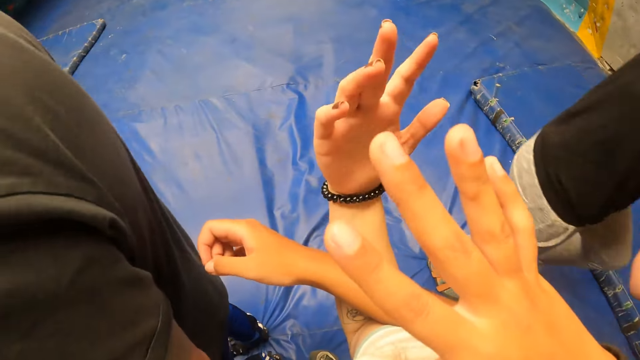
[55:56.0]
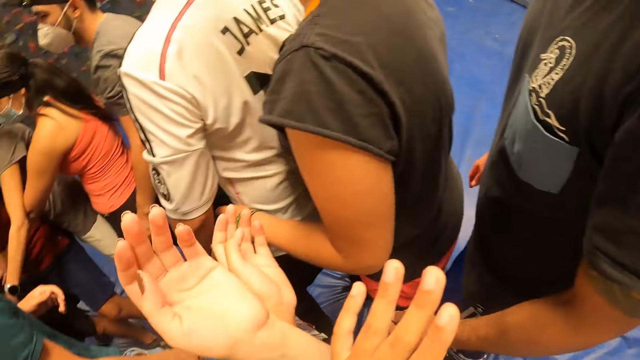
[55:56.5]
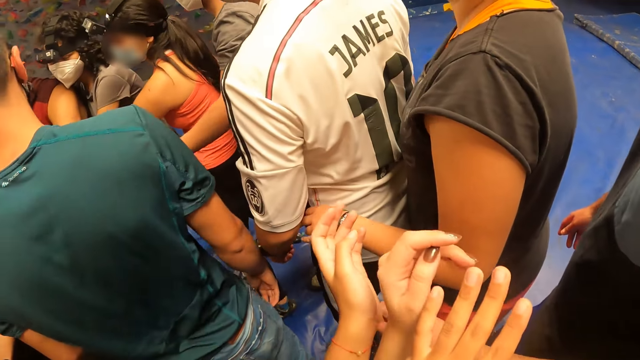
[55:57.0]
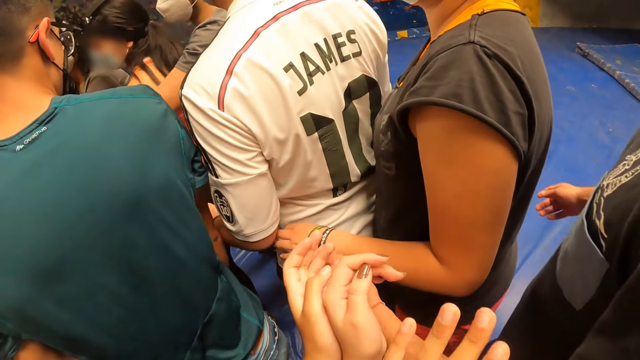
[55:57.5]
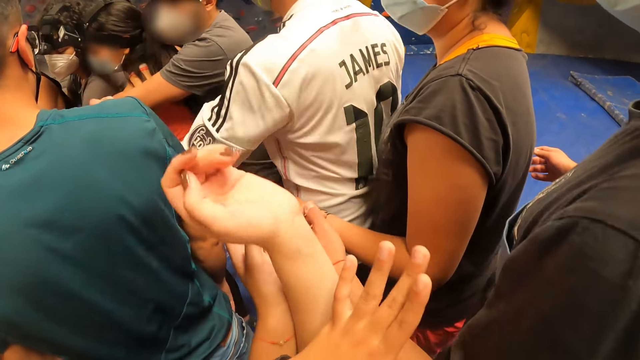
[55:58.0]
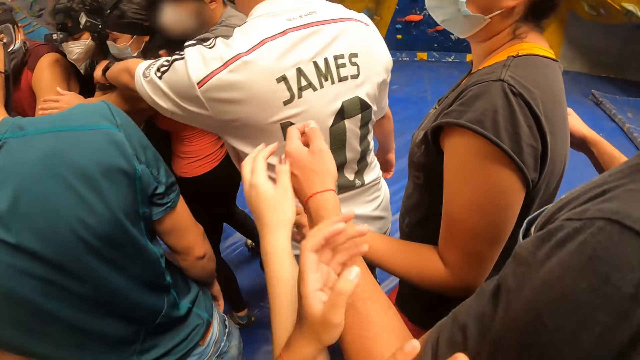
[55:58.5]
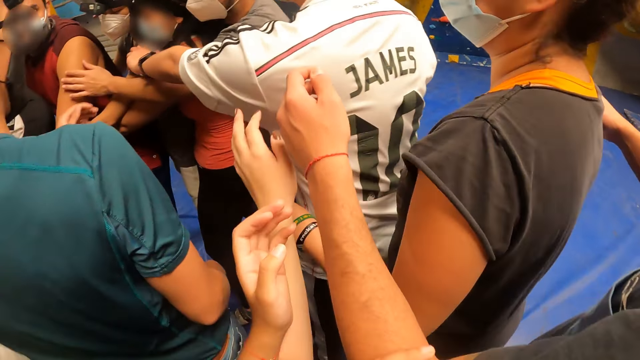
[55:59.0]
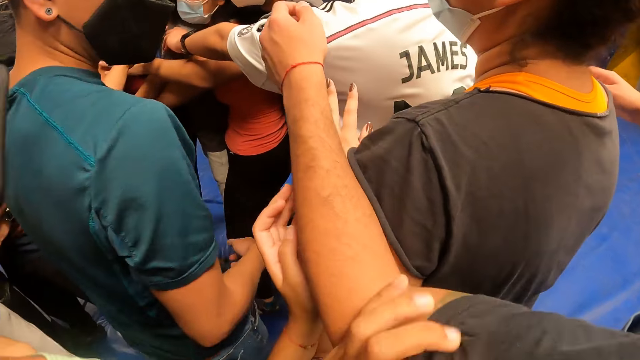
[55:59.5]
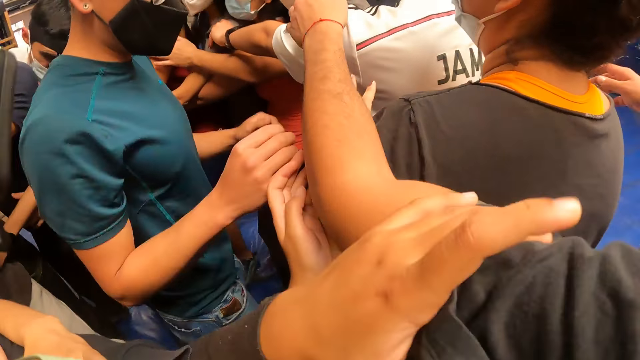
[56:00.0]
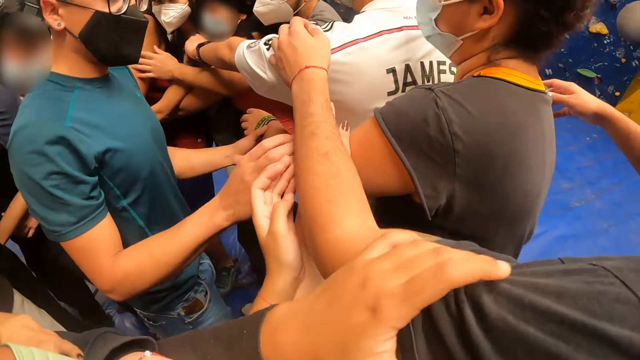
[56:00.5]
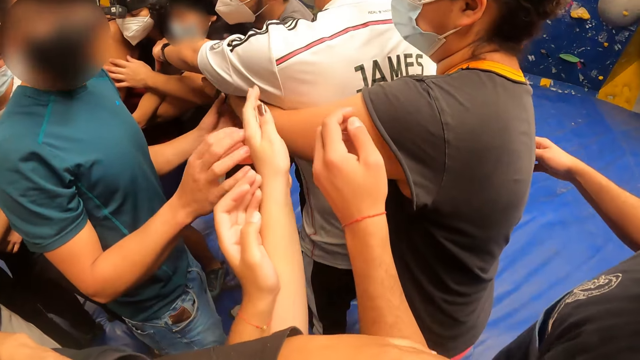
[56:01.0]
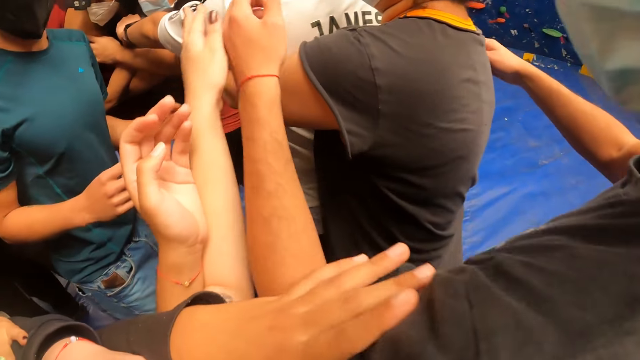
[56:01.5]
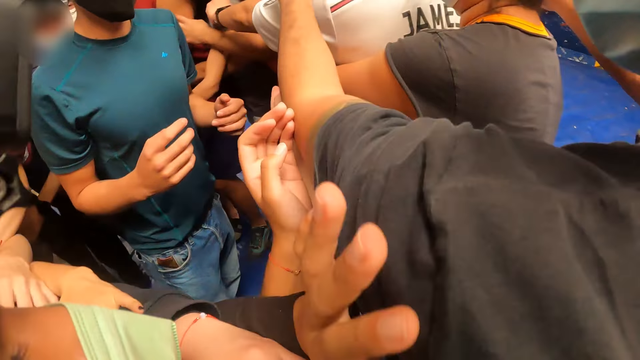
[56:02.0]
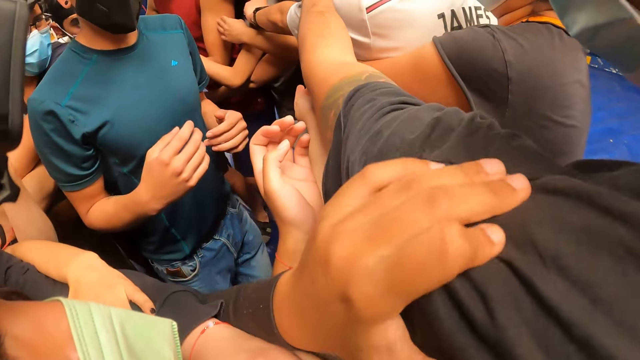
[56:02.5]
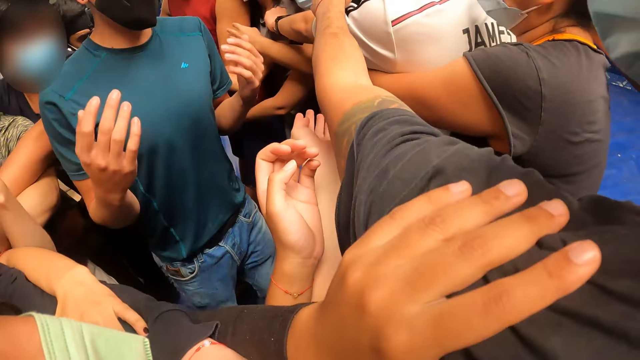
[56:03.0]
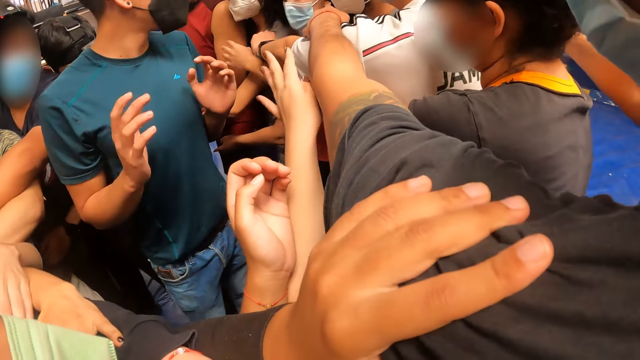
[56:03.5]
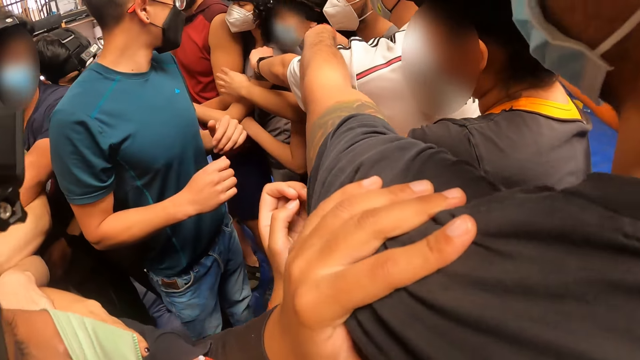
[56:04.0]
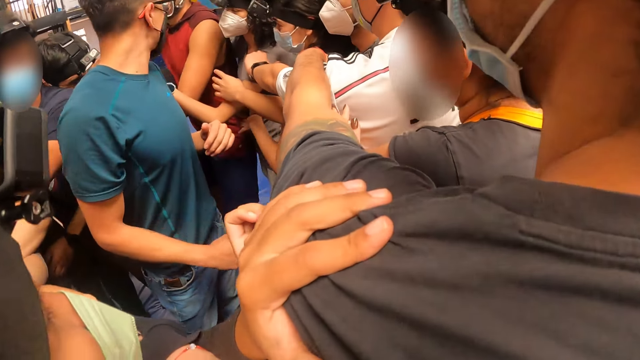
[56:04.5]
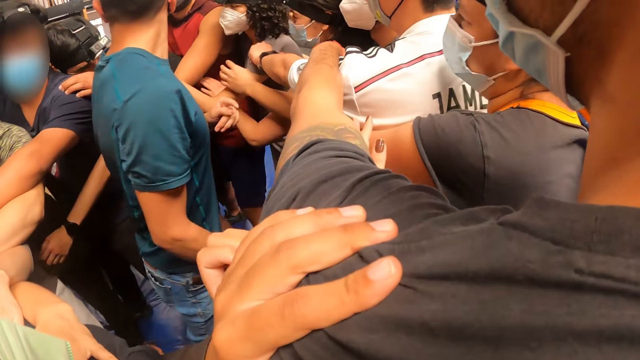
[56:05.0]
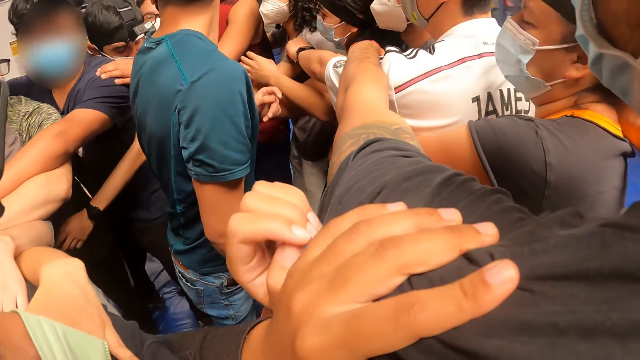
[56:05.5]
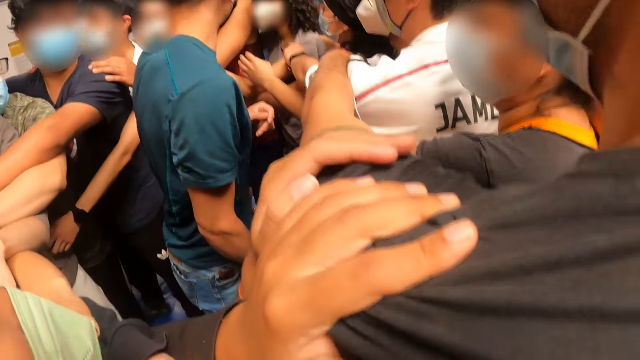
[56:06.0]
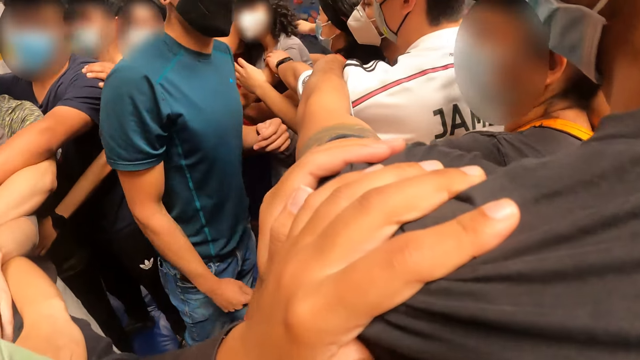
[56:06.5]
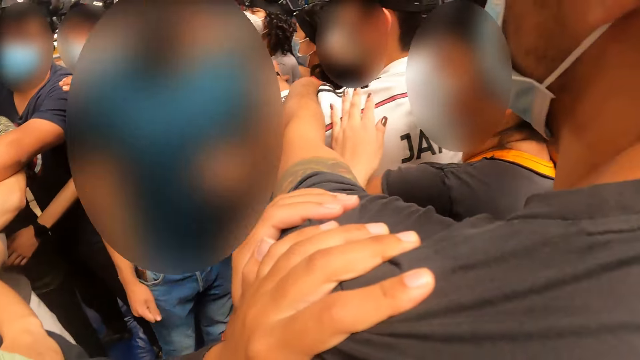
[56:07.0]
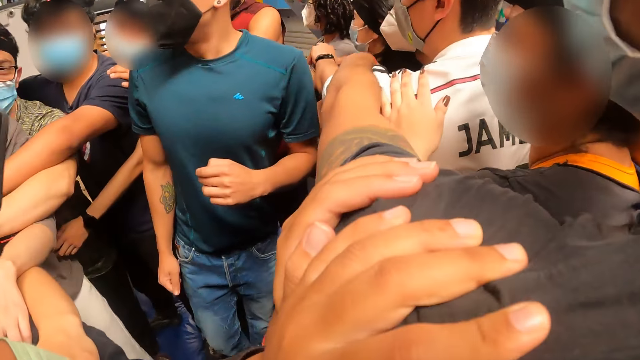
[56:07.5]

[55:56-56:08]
The camera wearer holds a man's shoulder.

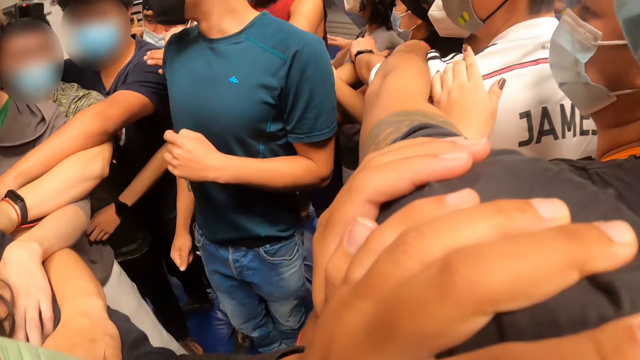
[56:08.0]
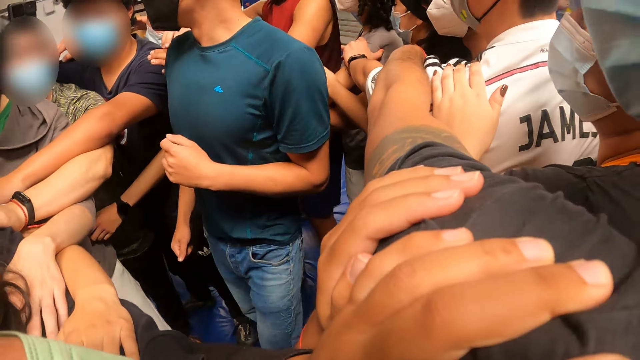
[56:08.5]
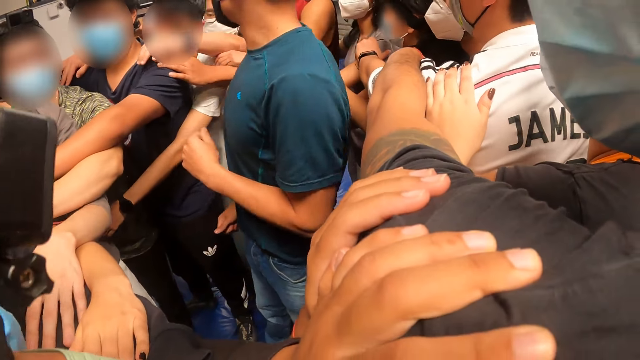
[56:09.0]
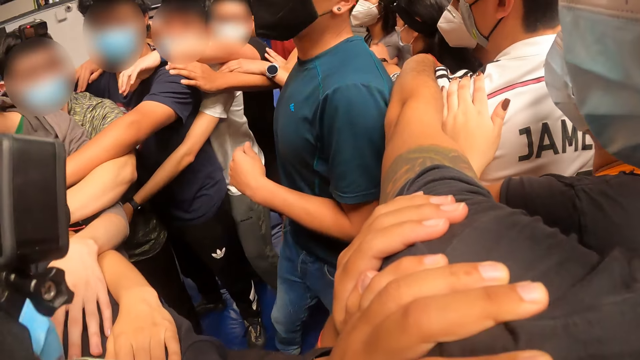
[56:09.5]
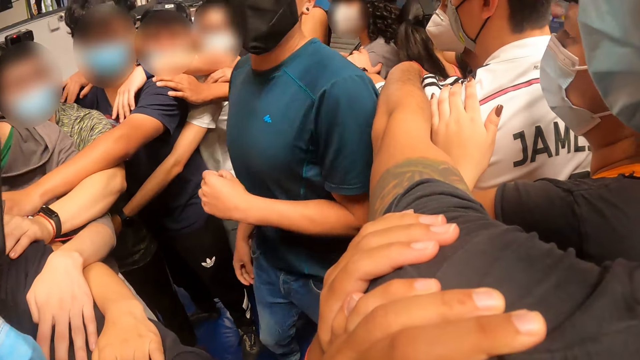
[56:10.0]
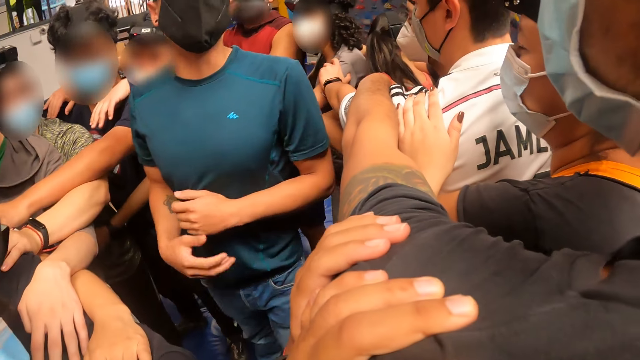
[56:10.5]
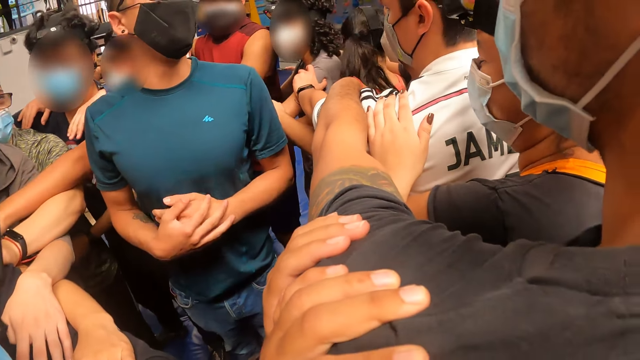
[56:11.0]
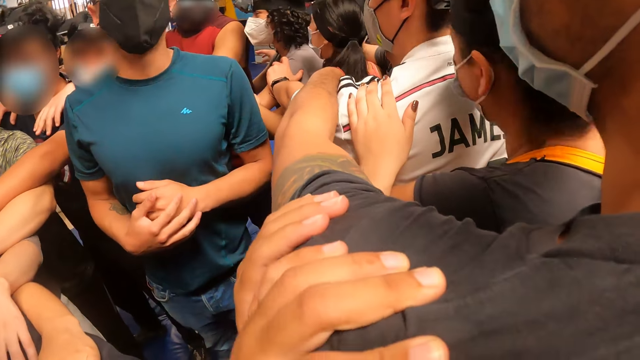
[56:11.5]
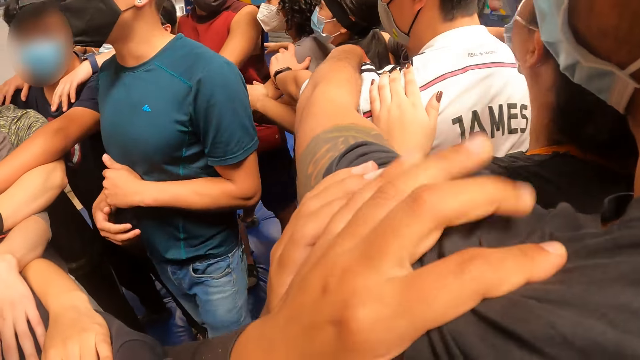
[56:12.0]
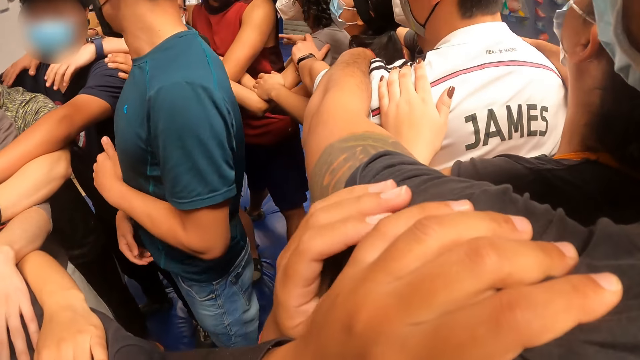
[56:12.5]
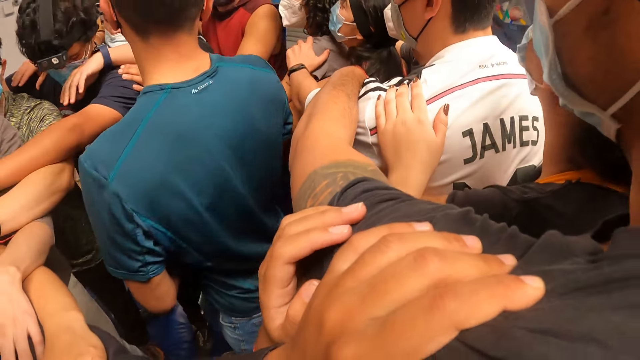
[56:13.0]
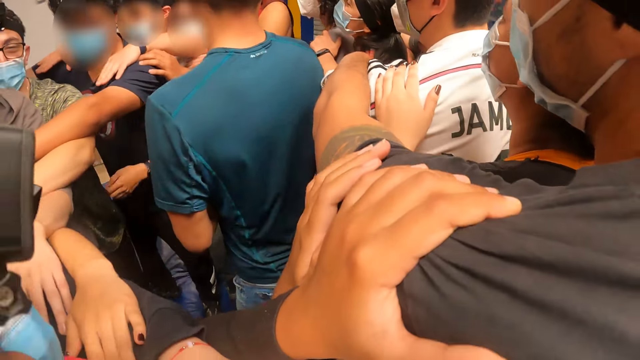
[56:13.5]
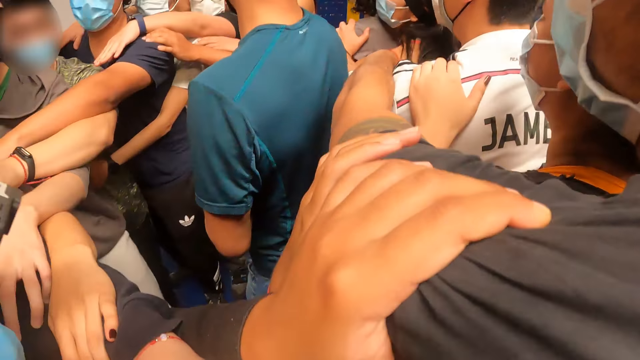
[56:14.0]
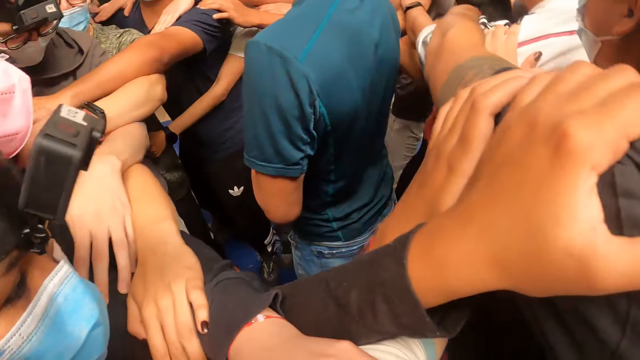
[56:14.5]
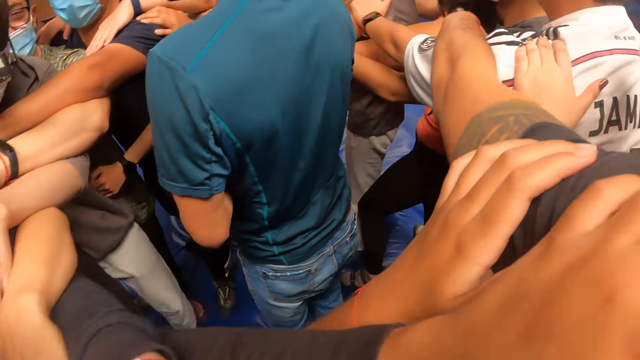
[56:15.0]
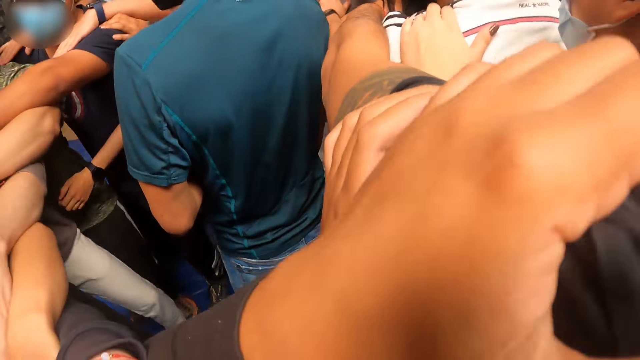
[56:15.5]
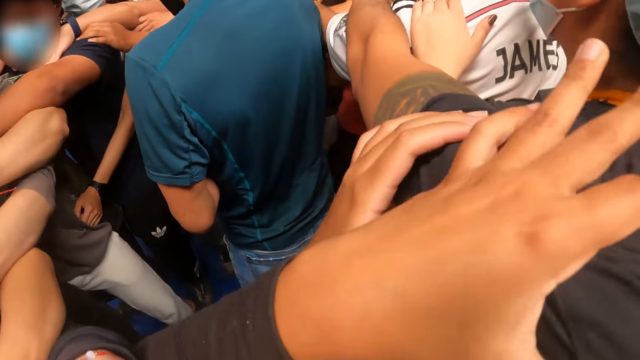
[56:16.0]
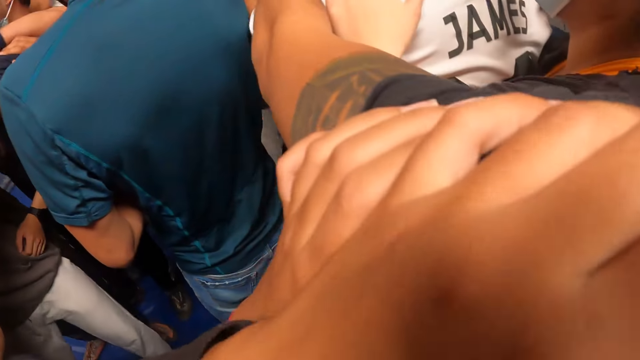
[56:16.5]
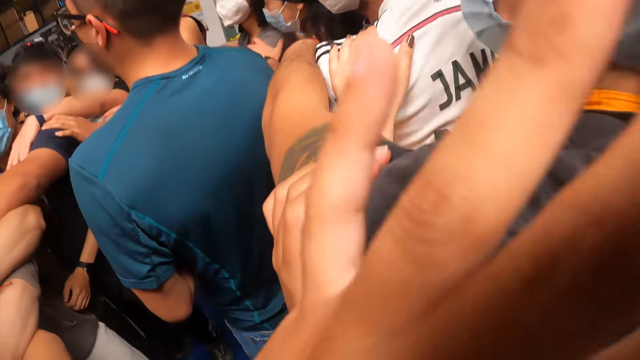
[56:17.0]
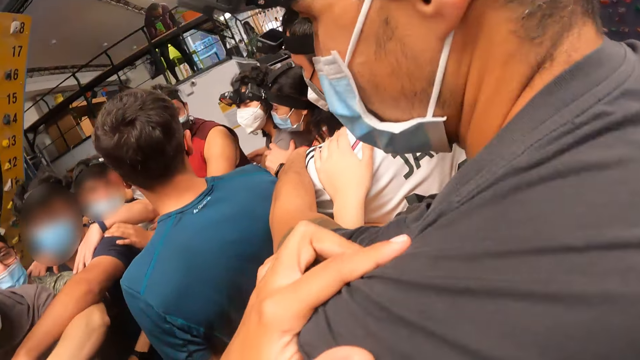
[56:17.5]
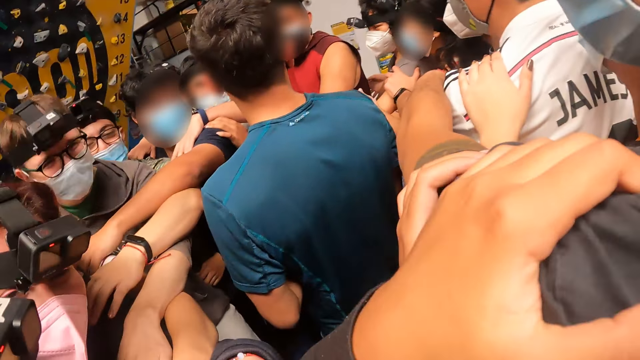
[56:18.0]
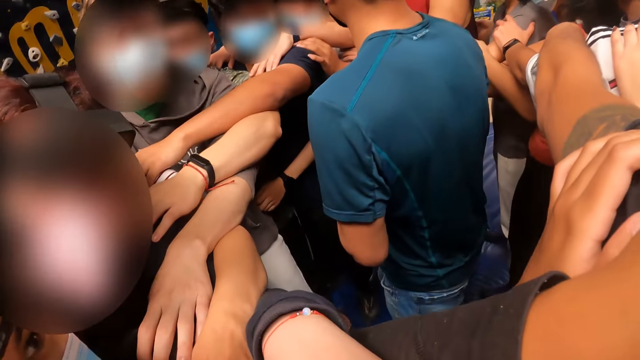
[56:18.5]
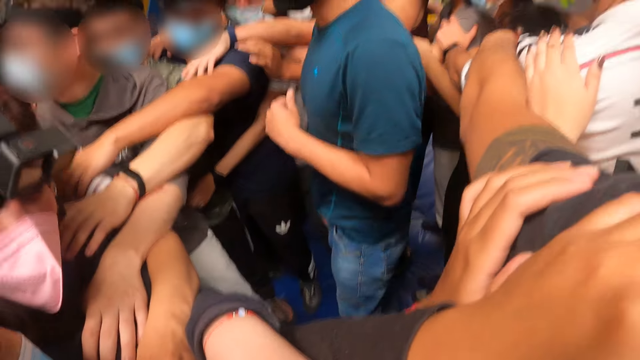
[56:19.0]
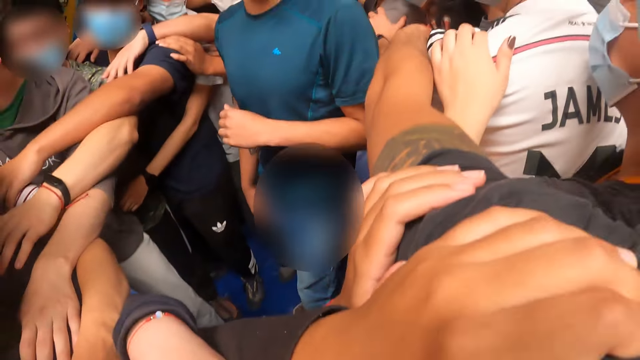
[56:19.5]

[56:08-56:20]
A man looks around. The man touches his left hand with his right hand.
